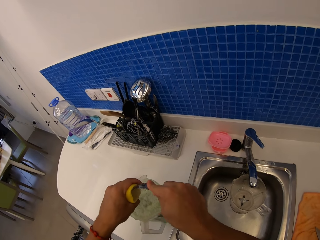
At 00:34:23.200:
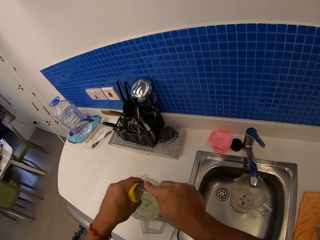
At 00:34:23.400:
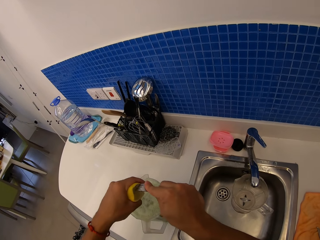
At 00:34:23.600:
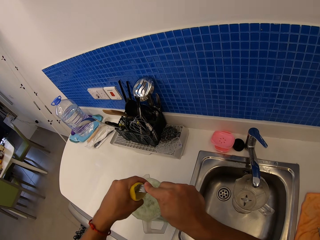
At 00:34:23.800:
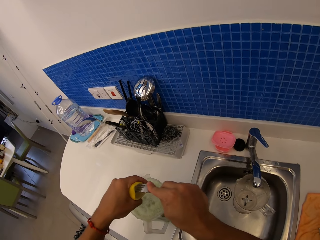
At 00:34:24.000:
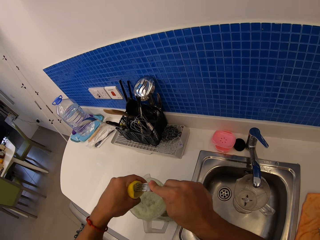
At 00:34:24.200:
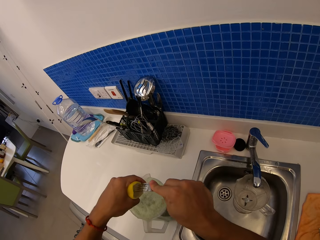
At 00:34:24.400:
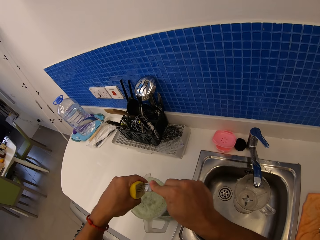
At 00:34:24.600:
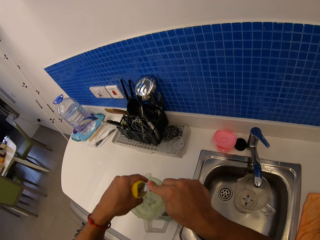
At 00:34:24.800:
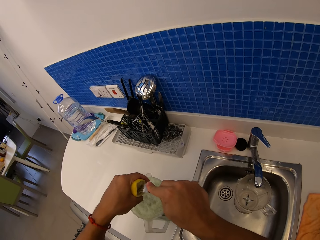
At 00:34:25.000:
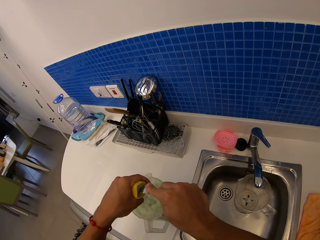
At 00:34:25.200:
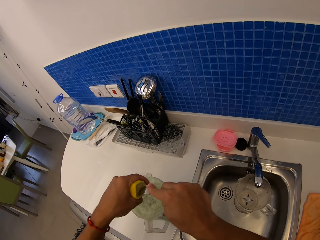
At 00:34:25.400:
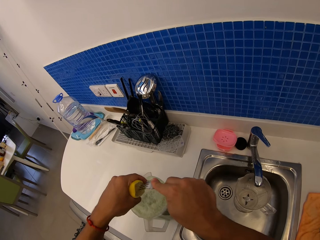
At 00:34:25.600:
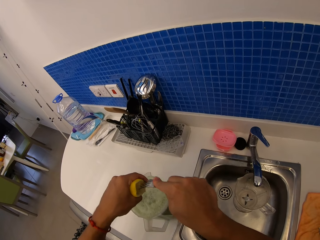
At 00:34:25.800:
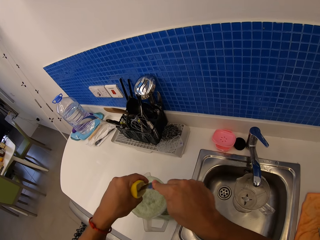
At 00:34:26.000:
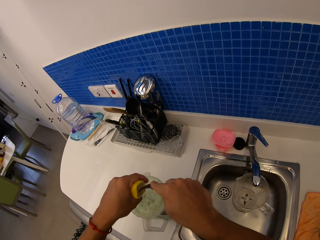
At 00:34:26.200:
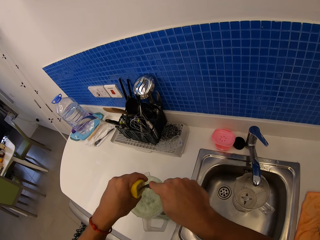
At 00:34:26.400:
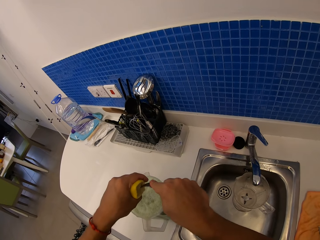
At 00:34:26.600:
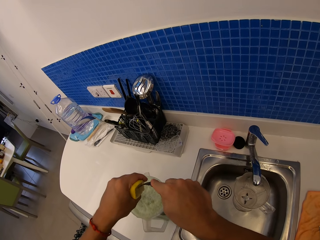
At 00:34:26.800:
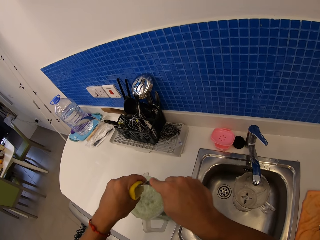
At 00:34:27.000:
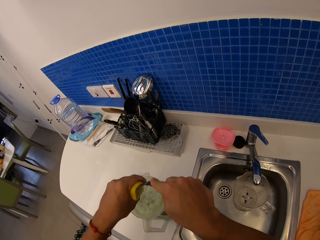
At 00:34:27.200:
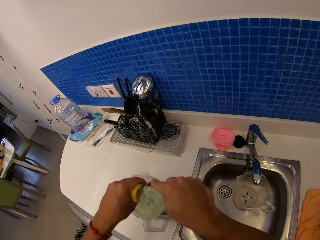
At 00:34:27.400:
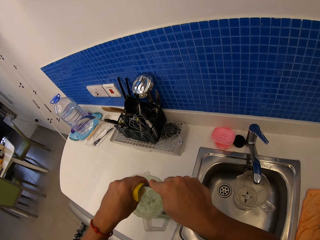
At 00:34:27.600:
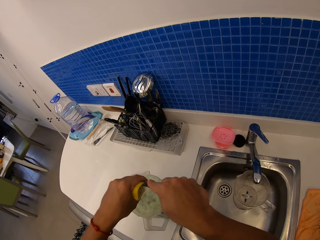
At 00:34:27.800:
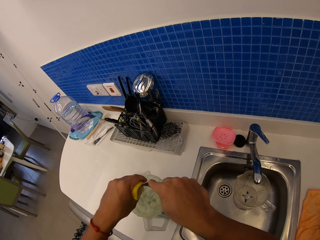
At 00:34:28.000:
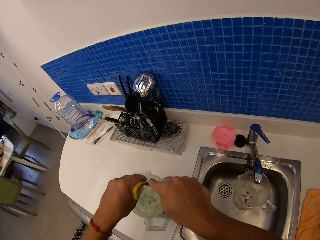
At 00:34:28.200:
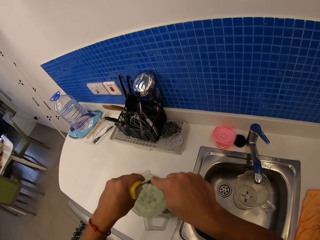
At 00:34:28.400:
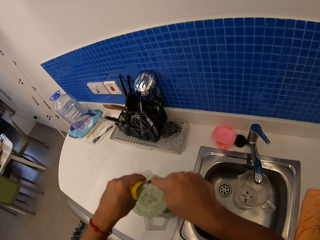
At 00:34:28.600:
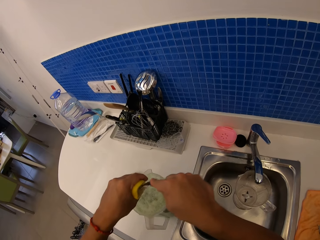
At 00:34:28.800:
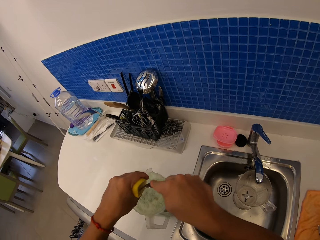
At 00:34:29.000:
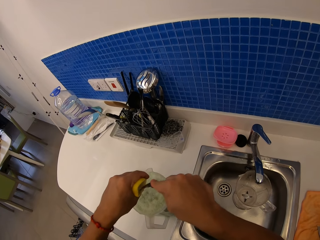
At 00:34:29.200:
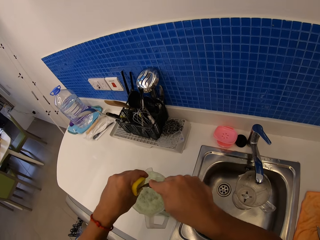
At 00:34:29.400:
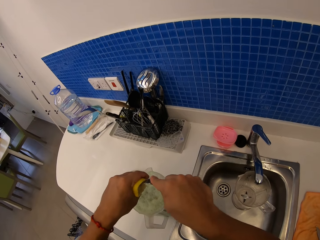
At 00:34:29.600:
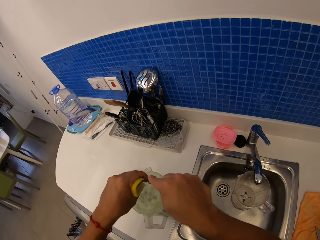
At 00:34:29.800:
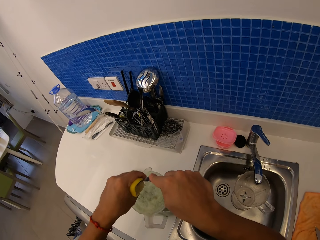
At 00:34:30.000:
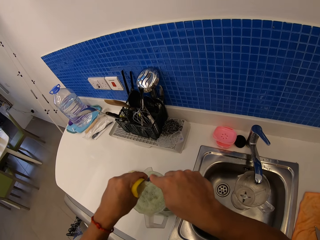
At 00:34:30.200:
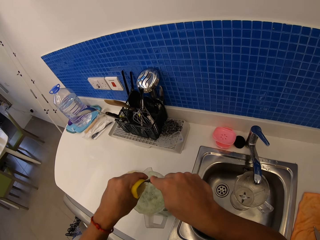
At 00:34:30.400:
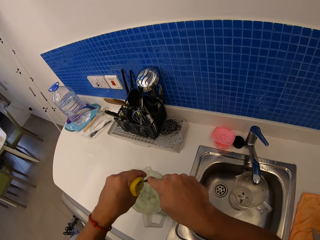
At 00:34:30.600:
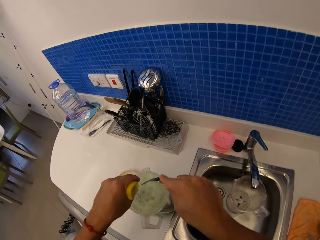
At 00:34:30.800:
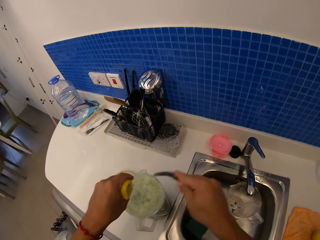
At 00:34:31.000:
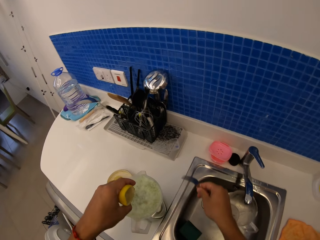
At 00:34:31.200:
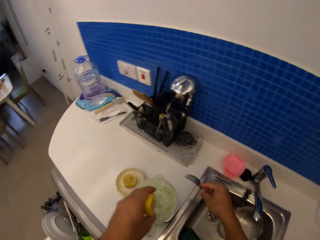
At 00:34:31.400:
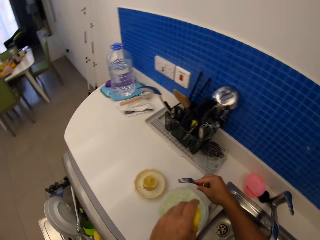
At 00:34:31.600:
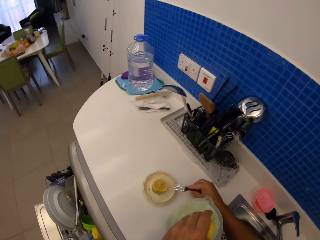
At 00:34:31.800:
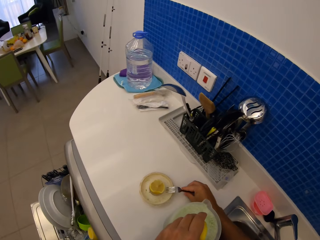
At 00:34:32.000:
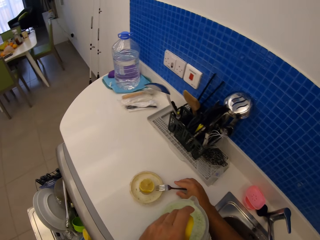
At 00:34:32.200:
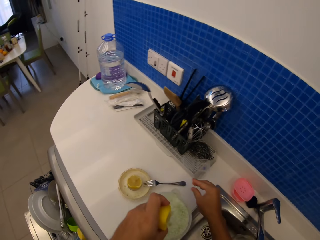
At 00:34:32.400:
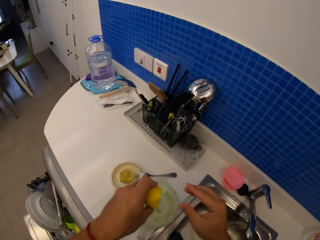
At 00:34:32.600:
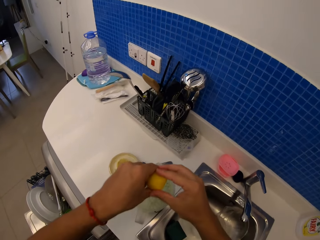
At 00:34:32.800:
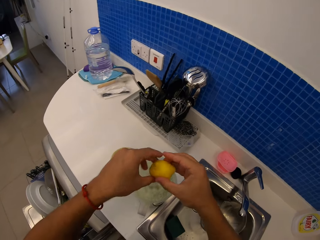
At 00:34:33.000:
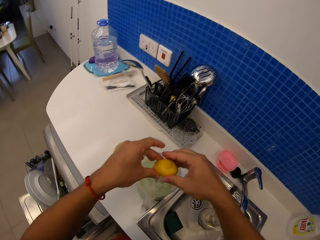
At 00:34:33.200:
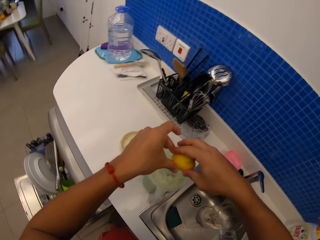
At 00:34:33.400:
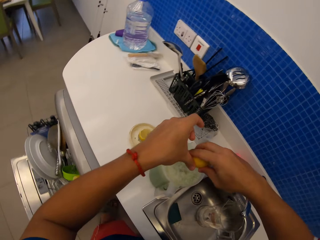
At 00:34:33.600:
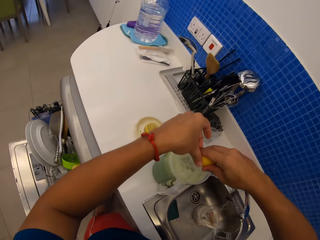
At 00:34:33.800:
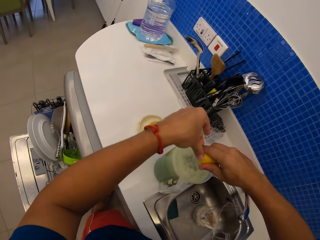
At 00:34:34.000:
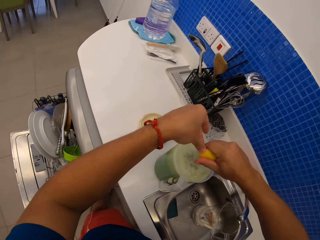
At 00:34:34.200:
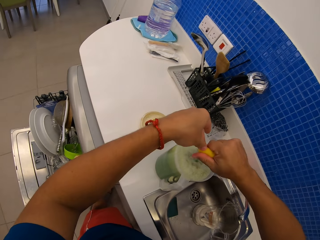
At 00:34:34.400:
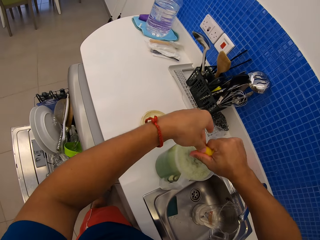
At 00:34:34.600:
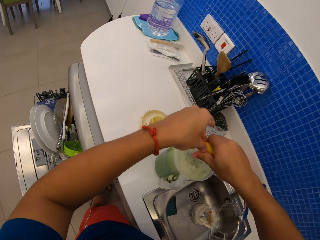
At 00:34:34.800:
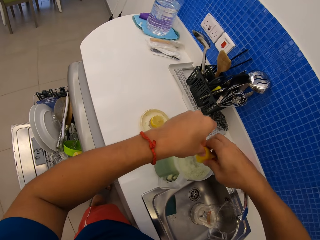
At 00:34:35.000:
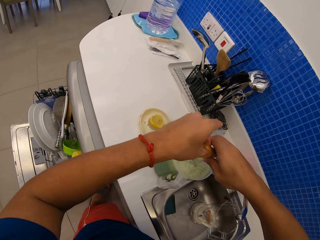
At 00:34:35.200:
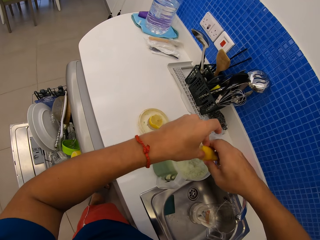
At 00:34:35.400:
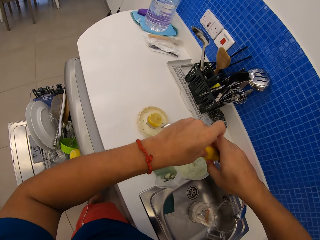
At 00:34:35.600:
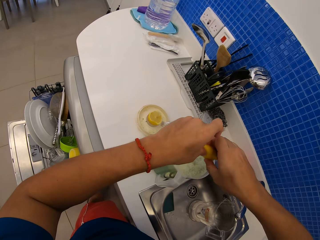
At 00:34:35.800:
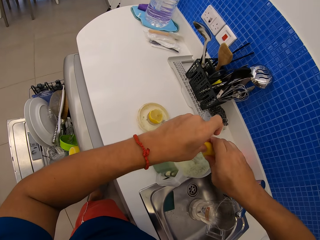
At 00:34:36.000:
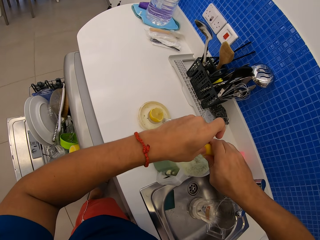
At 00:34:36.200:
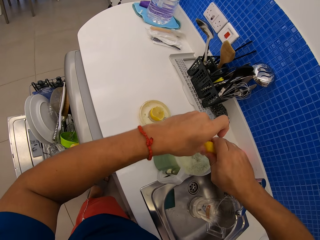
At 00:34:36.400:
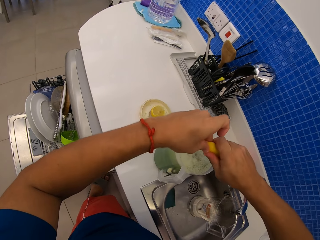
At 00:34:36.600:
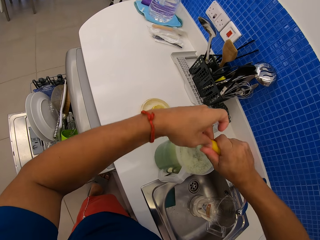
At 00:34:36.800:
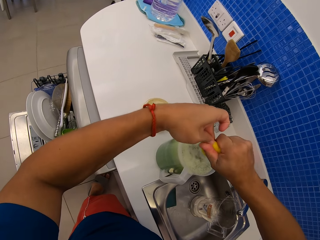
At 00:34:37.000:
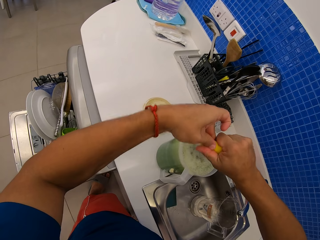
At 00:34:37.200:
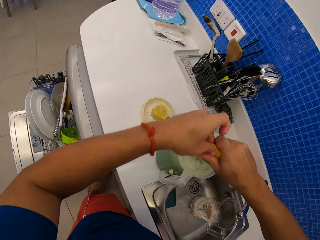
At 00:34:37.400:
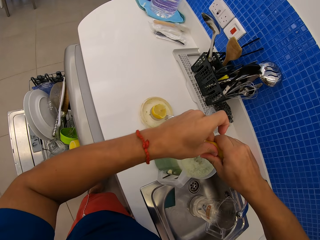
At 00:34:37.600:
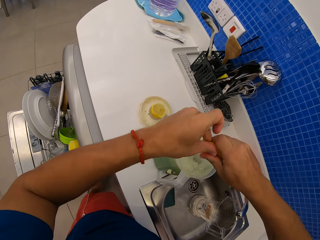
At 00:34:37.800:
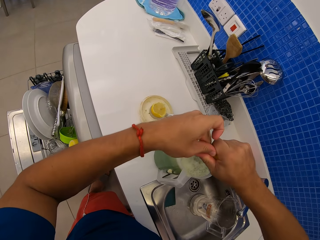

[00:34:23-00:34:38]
The camera wearer pierces a lemon with a fork. She puts the fork on the countertop or a lid. She puts the lemon in the jug using her hands. She presses the lemon.

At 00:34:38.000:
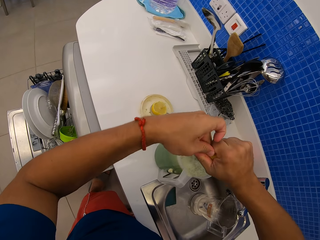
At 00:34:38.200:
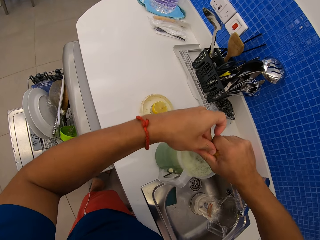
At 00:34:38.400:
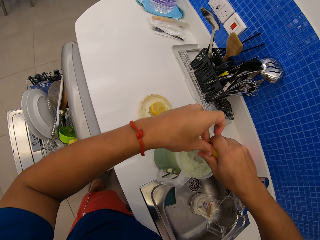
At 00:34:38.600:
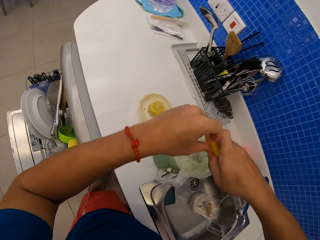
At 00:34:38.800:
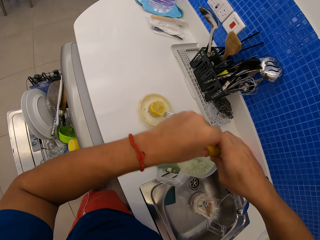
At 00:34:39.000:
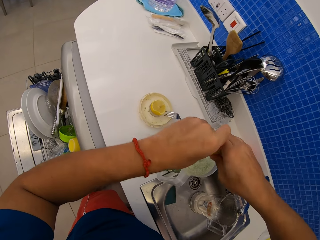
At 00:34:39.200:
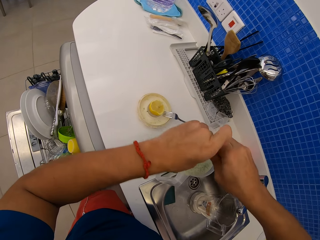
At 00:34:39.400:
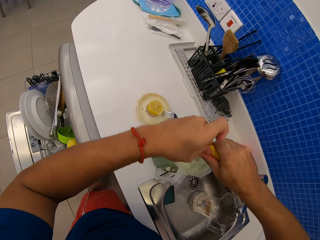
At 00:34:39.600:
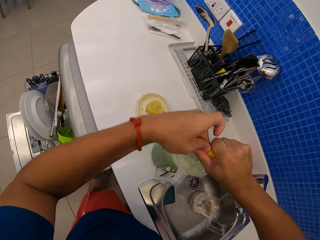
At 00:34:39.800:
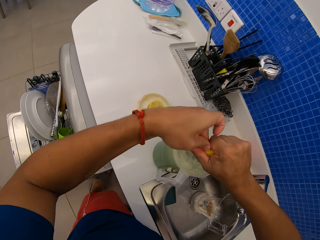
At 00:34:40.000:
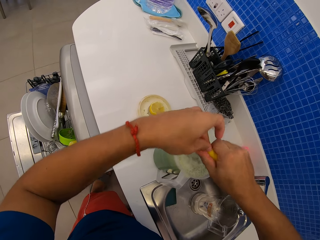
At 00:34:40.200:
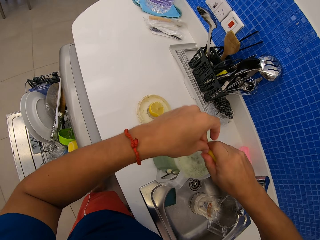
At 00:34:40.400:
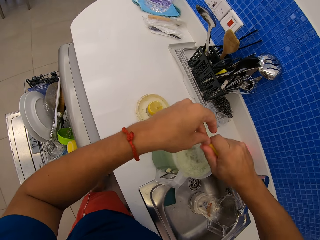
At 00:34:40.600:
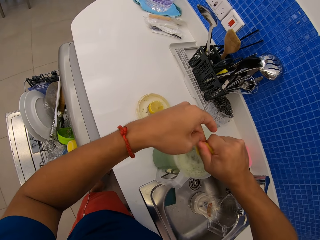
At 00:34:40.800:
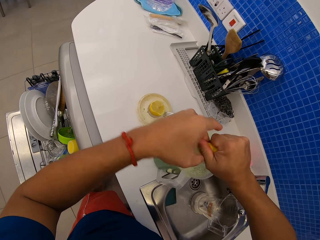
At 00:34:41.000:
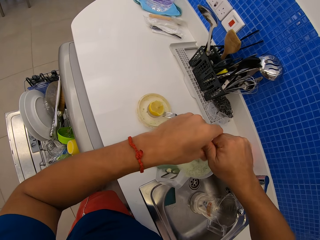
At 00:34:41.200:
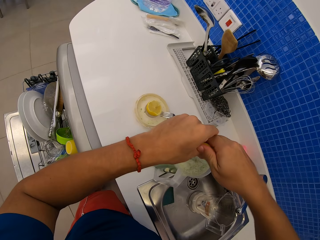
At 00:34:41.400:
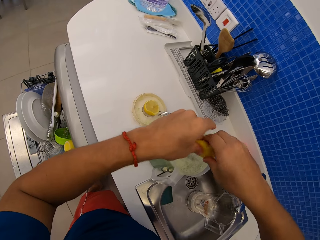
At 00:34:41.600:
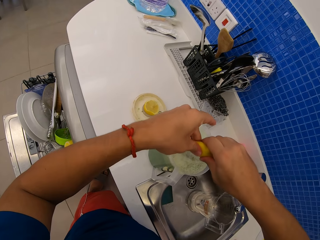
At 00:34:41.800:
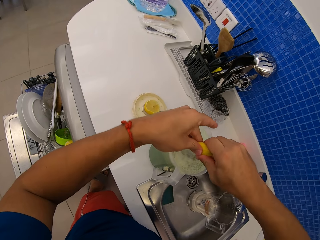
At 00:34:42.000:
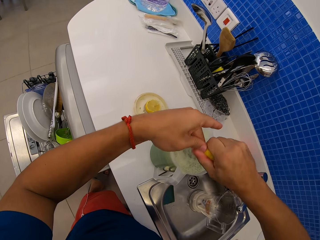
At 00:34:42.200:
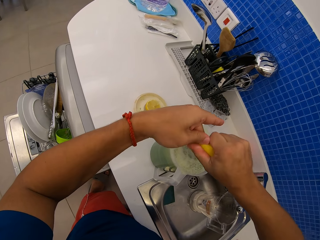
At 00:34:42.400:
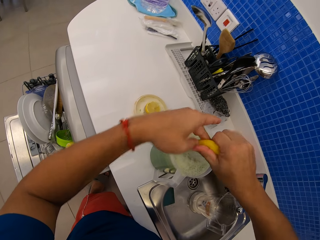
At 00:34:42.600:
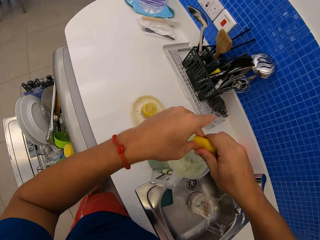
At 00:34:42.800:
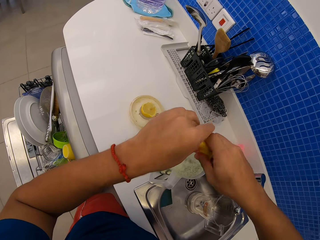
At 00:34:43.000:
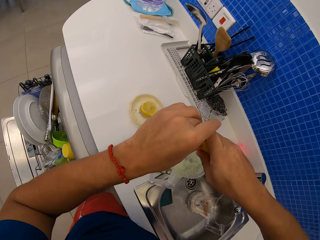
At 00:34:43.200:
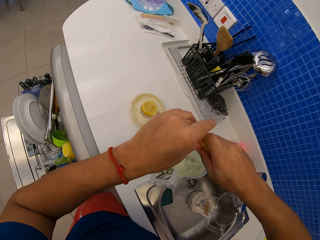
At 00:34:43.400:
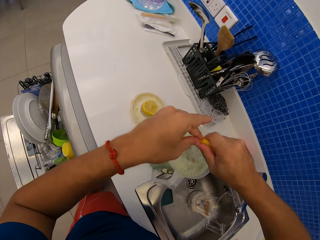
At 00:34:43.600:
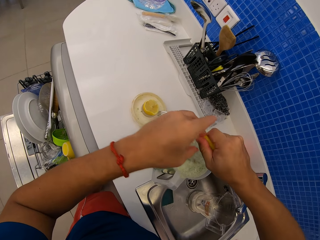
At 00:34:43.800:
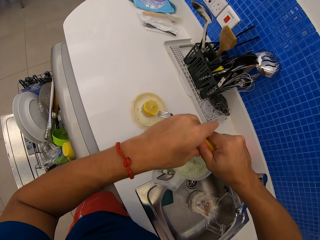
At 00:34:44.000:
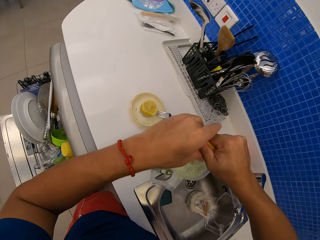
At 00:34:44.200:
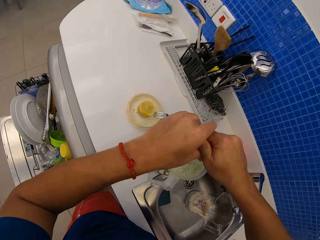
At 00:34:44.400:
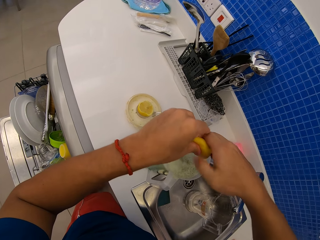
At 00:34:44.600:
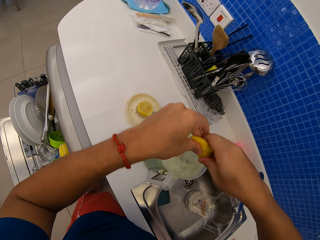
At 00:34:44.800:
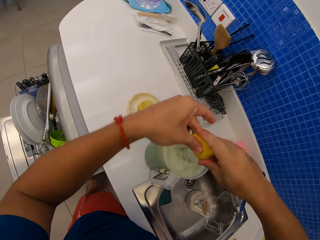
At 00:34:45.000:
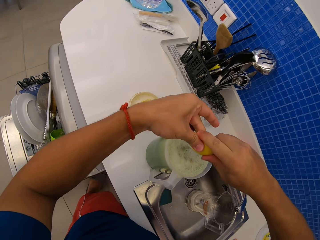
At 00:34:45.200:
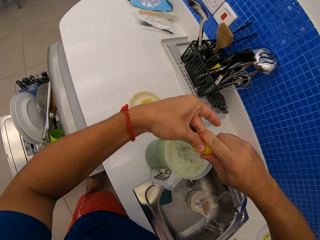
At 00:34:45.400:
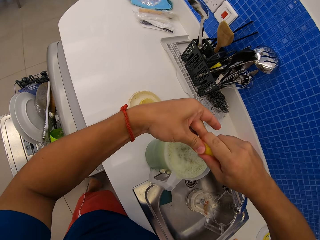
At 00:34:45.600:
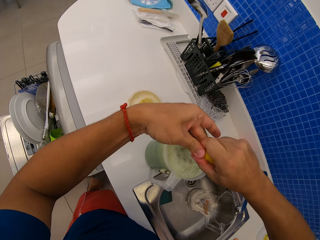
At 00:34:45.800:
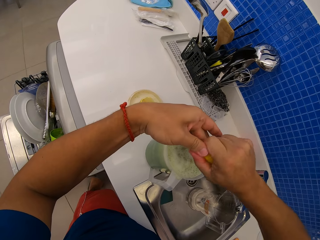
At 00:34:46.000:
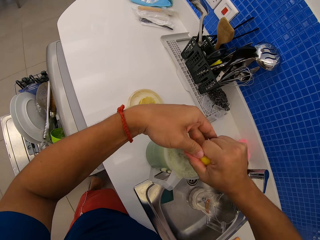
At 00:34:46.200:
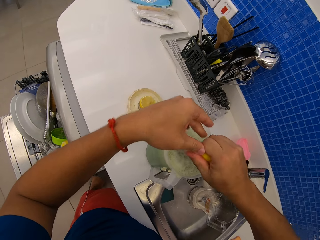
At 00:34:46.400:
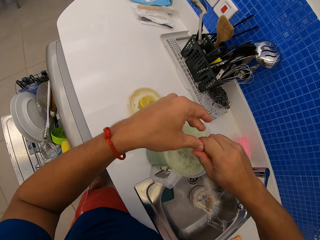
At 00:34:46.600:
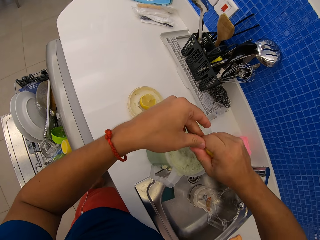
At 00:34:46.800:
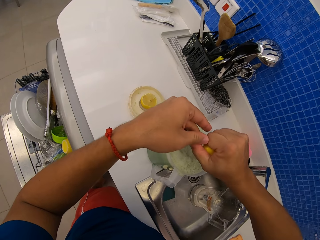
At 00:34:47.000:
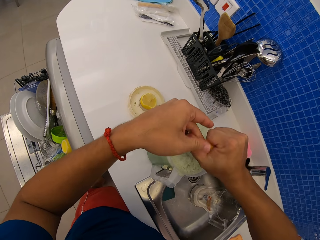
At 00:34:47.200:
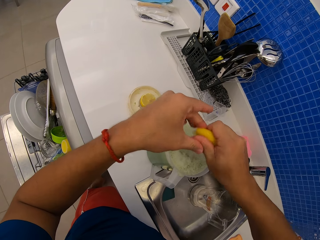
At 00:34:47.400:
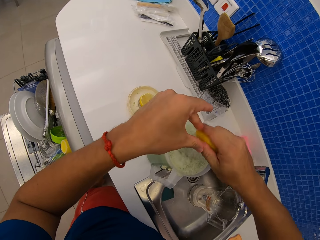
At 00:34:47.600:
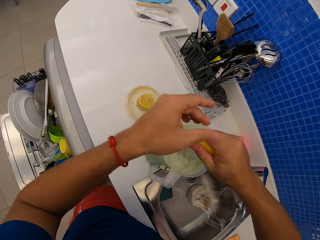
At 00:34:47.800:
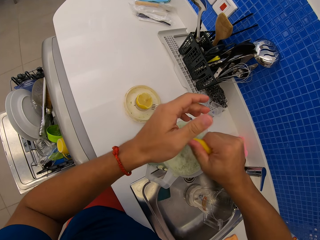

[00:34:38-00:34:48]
The camera wearer adds lemon to the juice.
